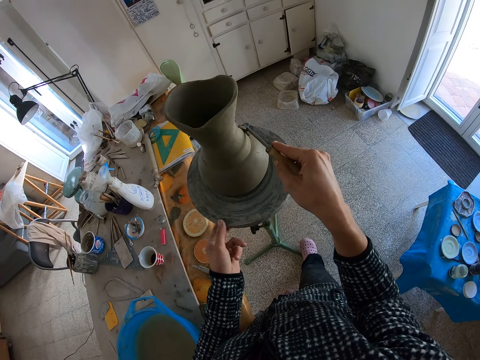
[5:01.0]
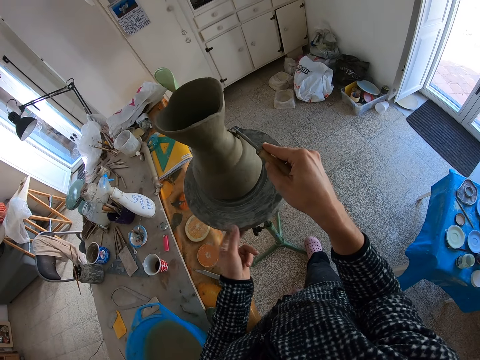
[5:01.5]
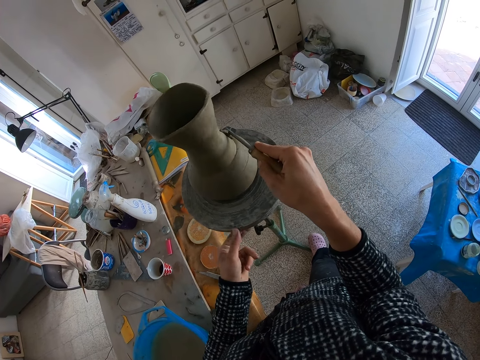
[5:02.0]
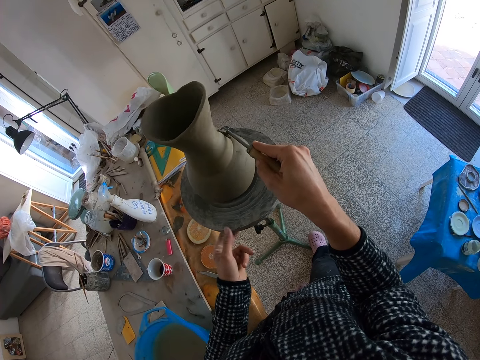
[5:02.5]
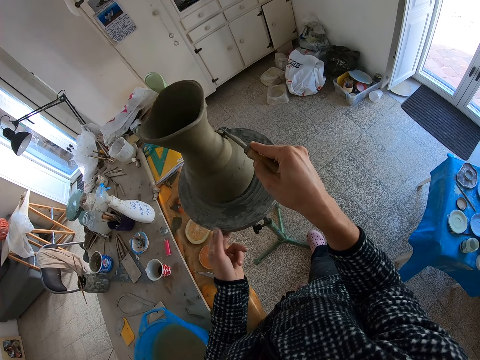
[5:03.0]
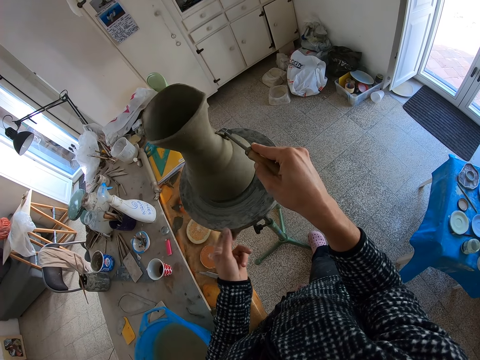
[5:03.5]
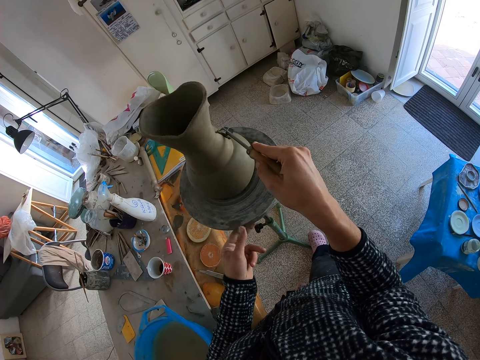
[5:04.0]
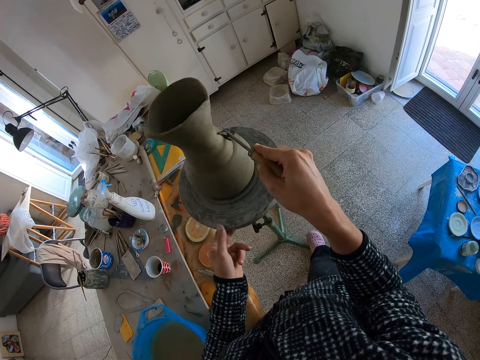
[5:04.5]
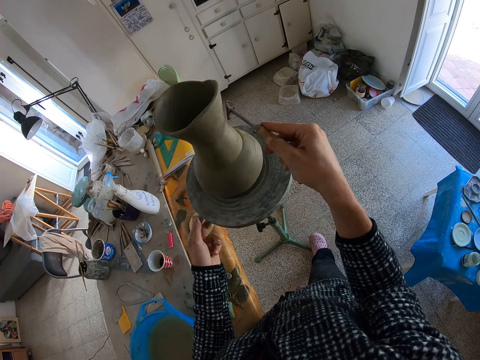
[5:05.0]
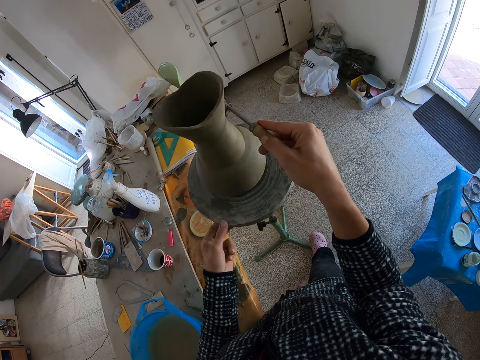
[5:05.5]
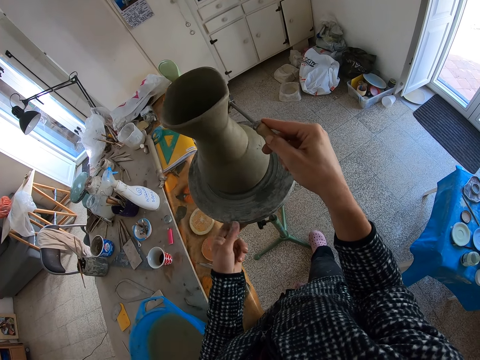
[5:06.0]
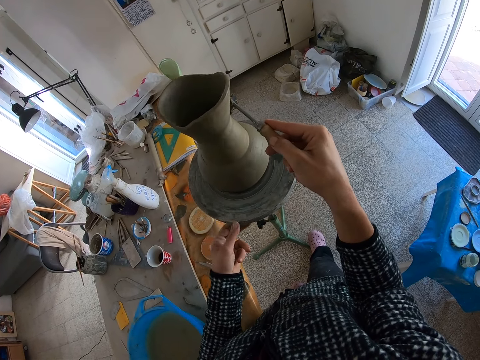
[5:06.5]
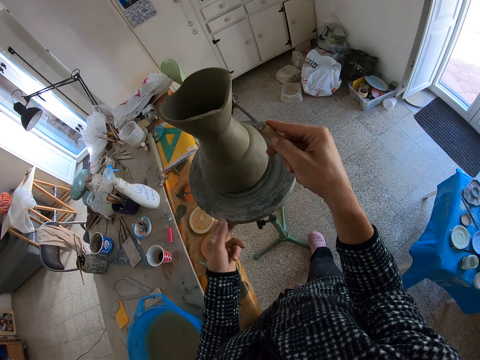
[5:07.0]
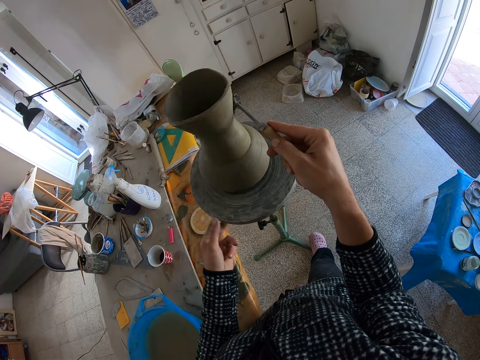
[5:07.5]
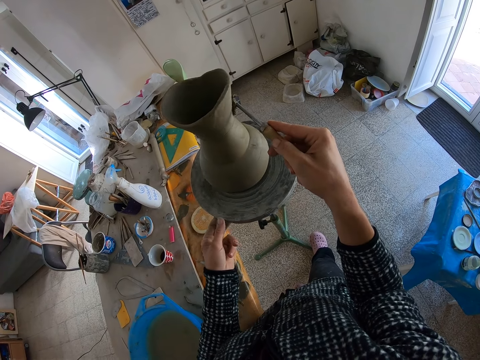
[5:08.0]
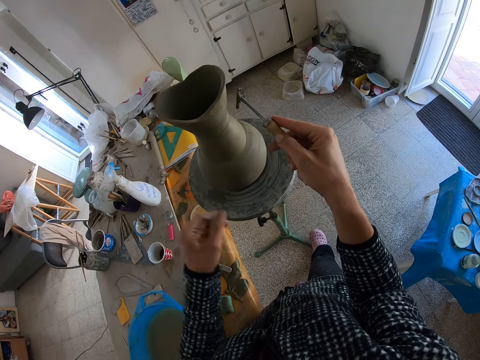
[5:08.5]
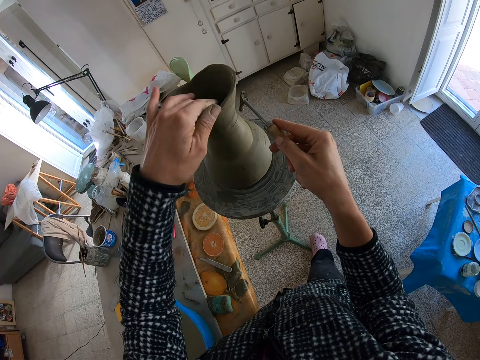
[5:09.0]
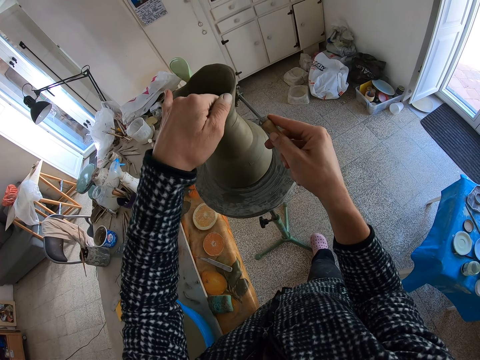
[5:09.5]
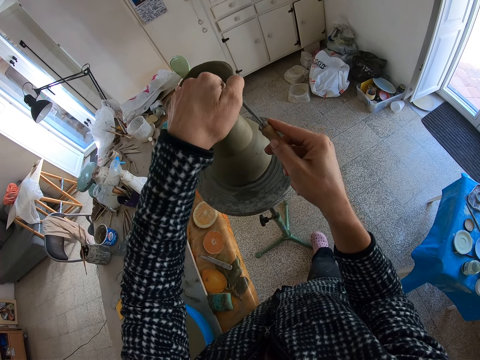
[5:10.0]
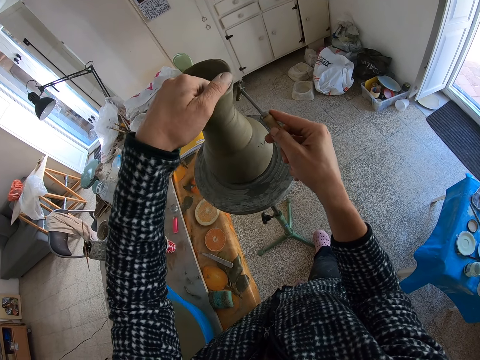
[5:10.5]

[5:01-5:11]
The camera wearer removes excess clay on the vase with a loop. She holds the clay vase on the turntable with her left hand. She puts her hand inside the vase. She removes excess clay on the vase with the loop. She carves the clay vase on the turntable with the wax carver in her right hand.

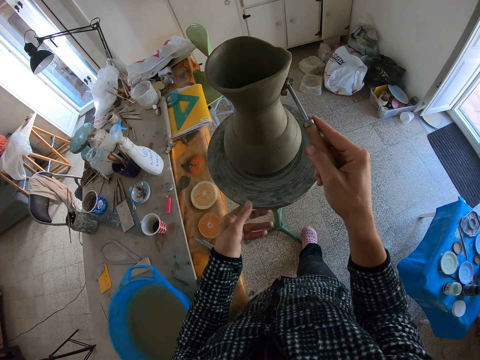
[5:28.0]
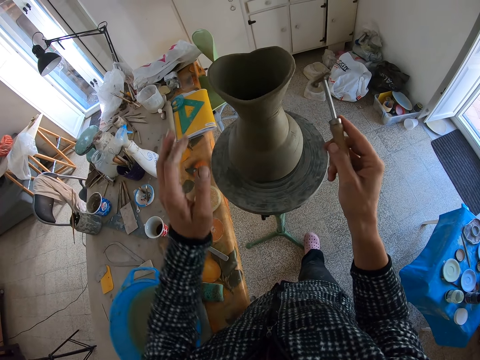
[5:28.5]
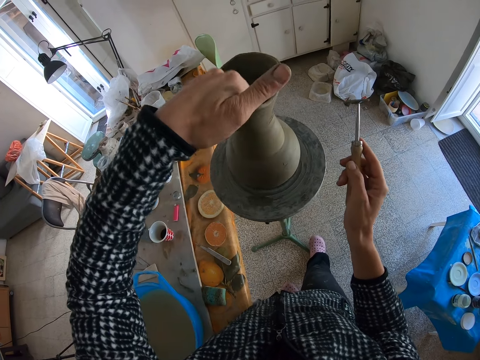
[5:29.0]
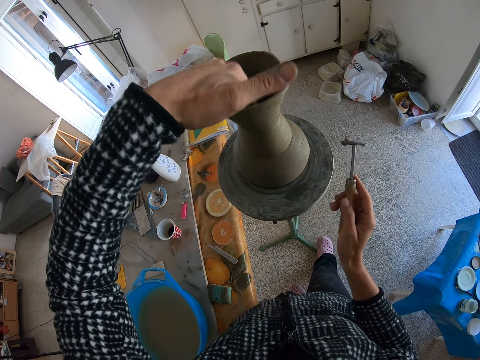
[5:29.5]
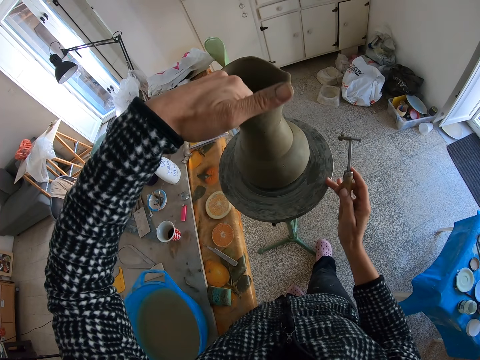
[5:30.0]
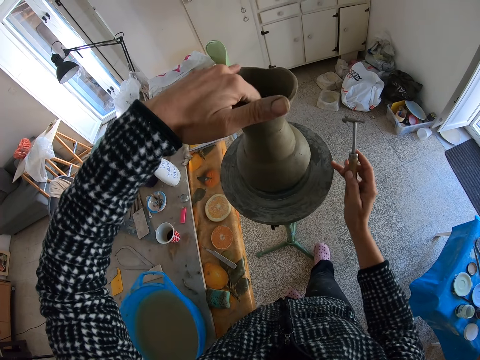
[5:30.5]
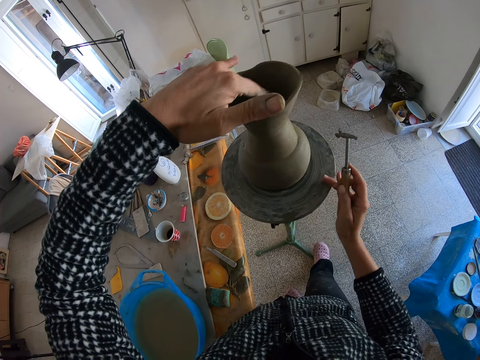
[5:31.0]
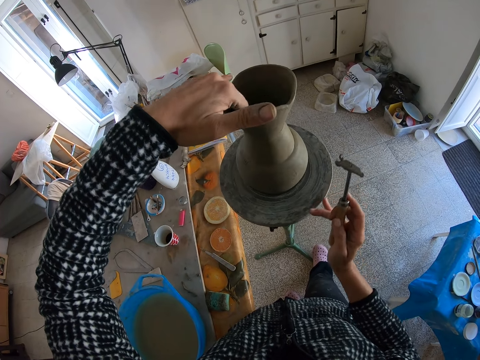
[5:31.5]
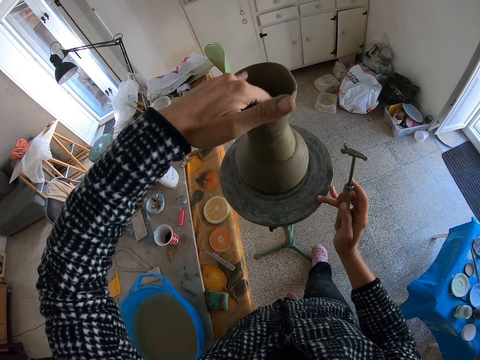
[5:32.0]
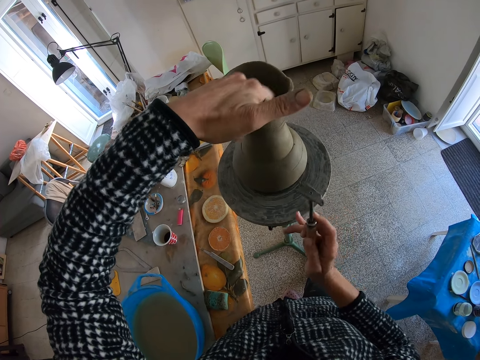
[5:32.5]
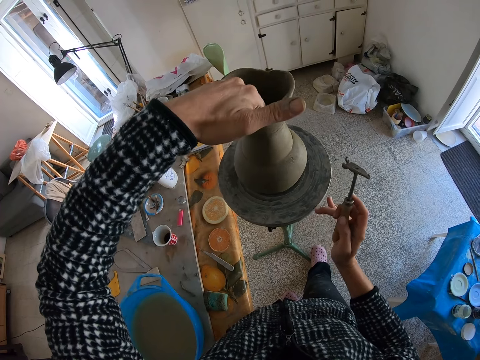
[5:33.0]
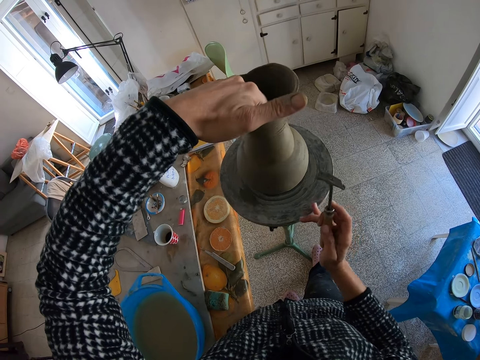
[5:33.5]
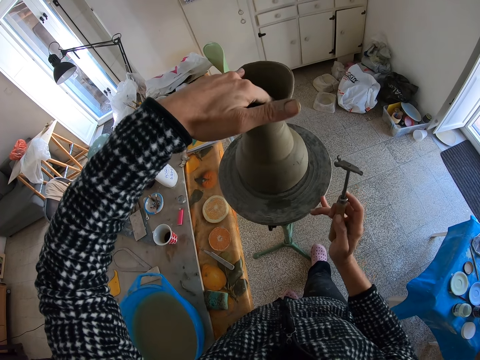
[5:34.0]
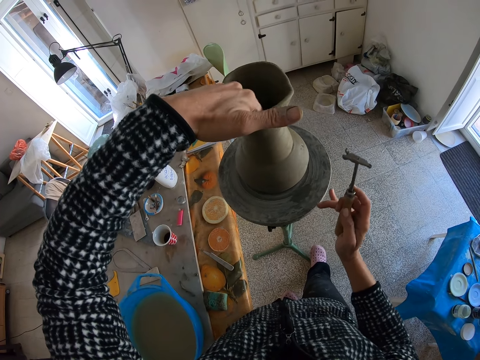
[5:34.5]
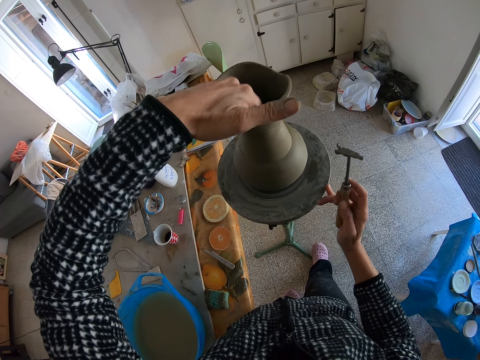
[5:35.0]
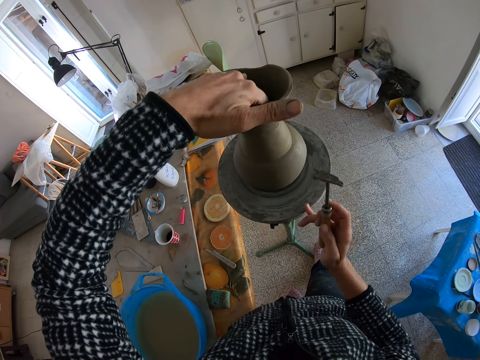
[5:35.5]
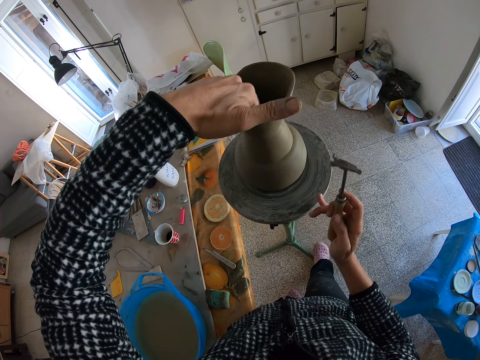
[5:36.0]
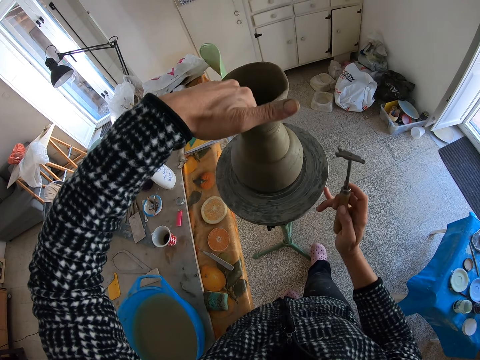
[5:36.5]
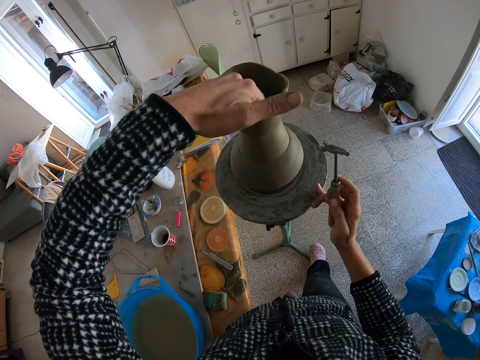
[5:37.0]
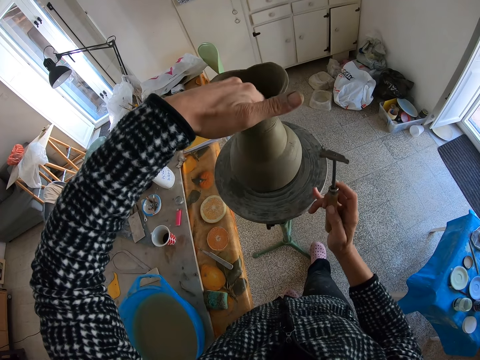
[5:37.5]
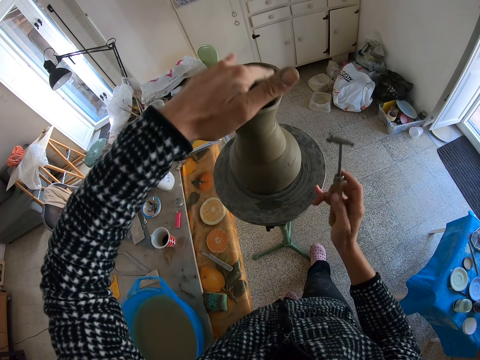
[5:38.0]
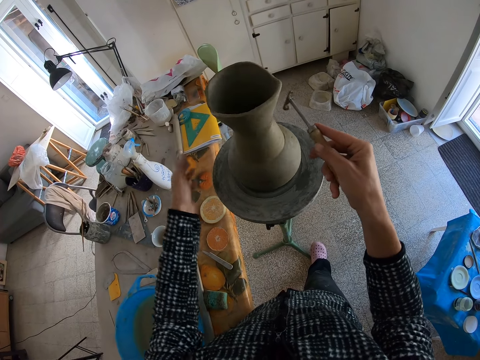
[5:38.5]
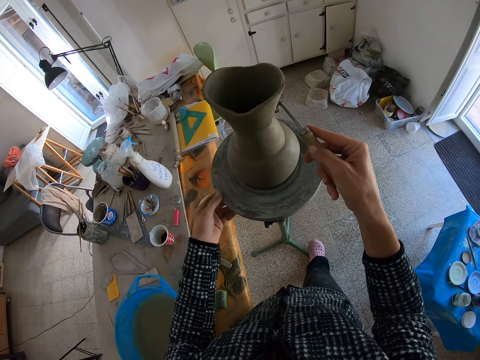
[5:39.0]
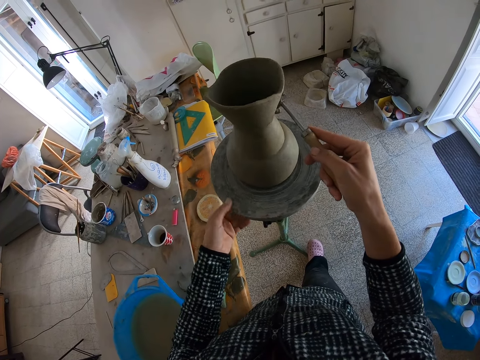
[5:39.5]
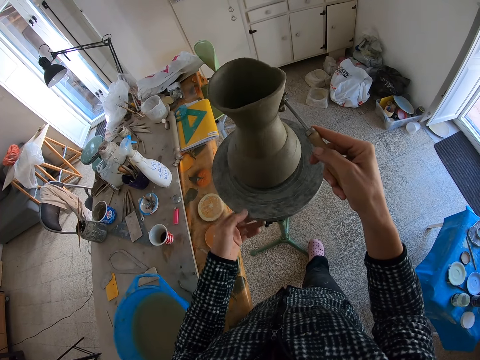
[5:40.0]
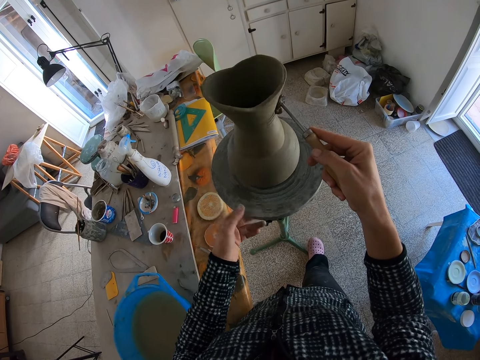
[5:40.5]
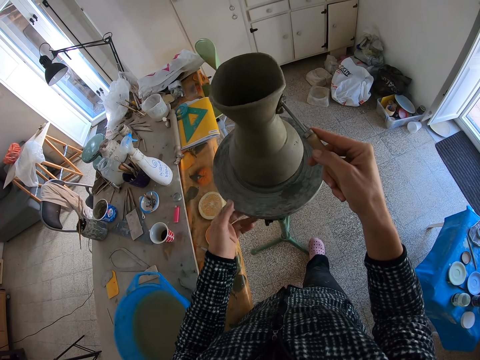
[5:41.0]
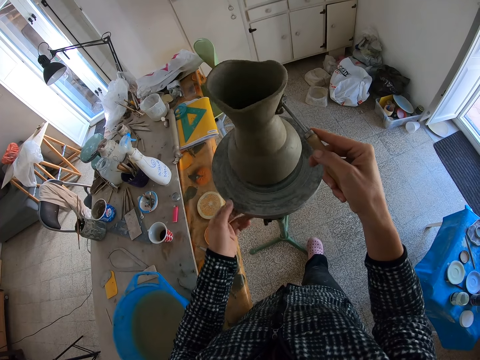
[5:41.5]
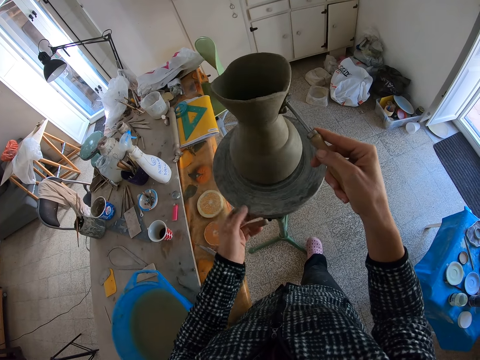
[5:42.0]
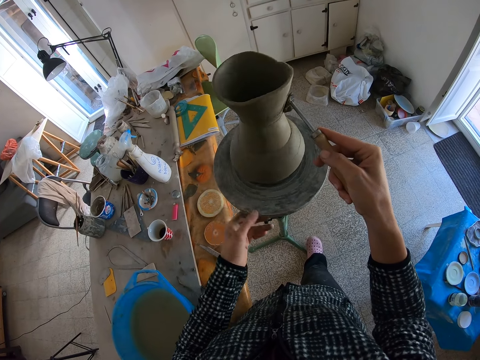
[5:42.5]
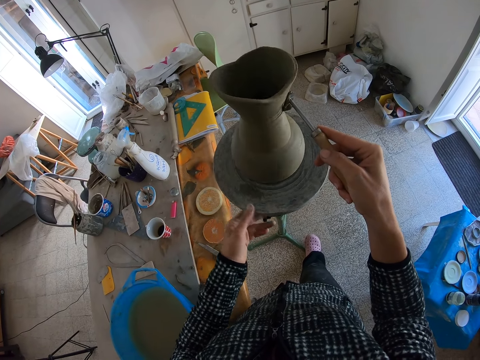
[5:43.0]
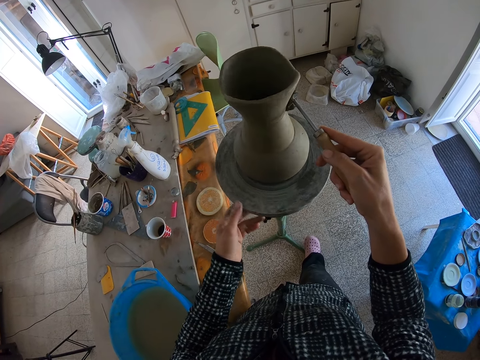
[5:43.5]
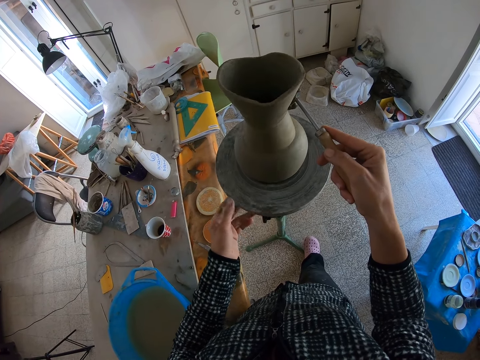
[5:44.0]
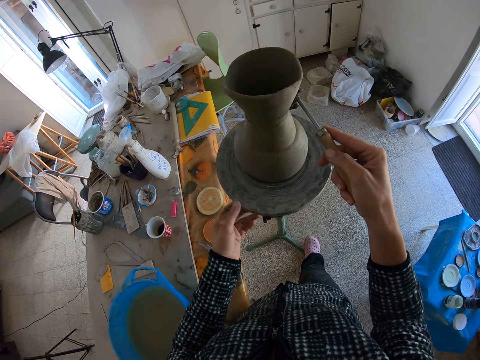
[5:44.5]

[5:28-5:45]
The camera wearer shapes the clay vase on the turntable with her left hand. She puts her hand inside the vase. She turns the turntable with her right hand. She taps inside the vase. She removes her hand from the vase. She turns the turntable with her left hand and carves the clay vase on the turntable with the wax carver in her right hand. She removes excess clay on the vase with a loop.
